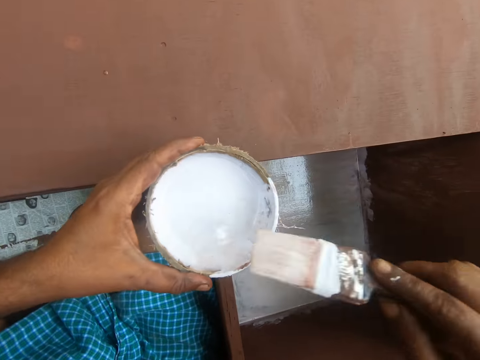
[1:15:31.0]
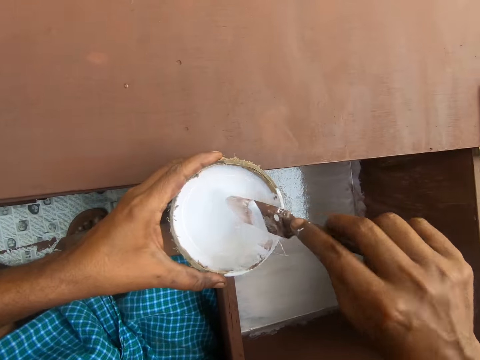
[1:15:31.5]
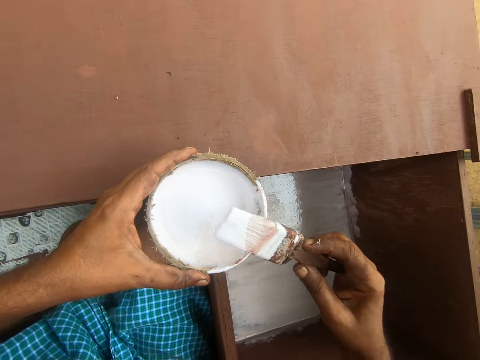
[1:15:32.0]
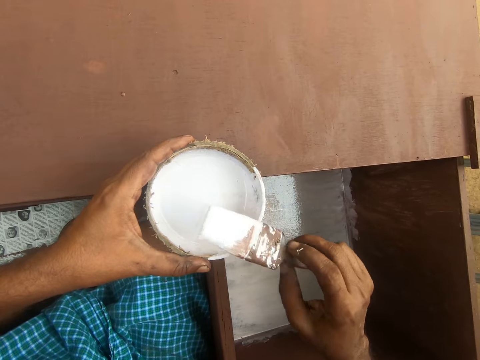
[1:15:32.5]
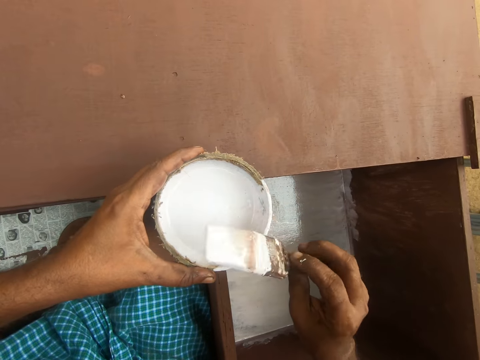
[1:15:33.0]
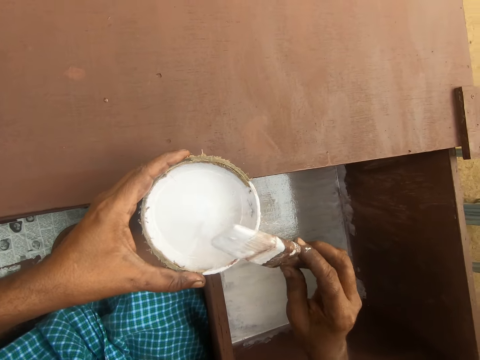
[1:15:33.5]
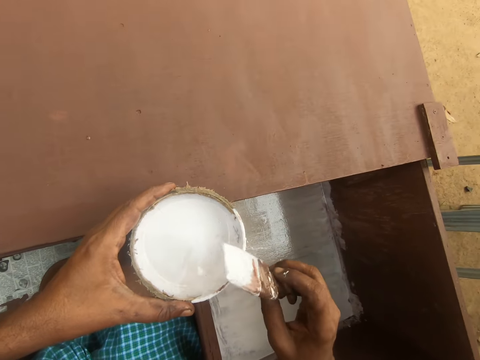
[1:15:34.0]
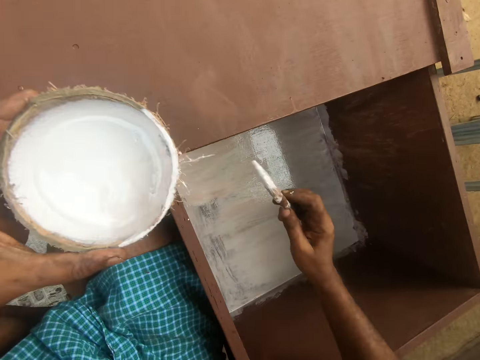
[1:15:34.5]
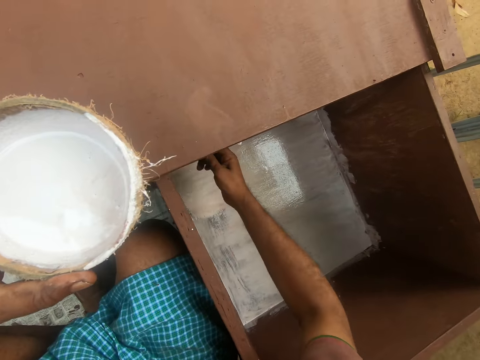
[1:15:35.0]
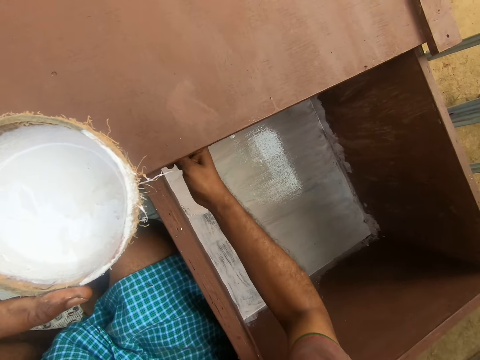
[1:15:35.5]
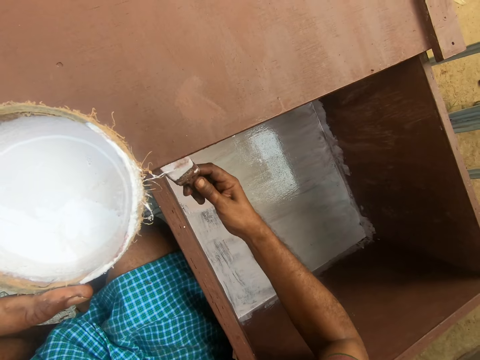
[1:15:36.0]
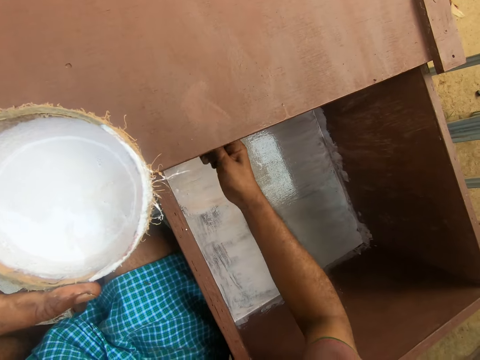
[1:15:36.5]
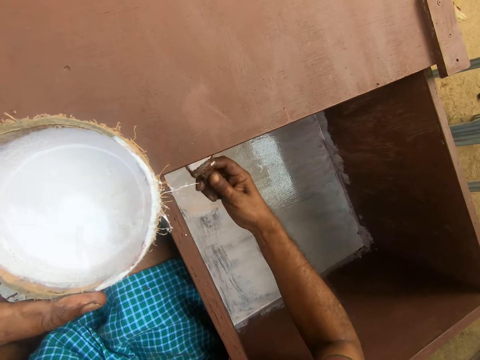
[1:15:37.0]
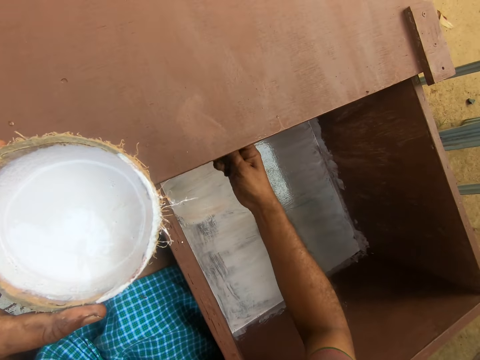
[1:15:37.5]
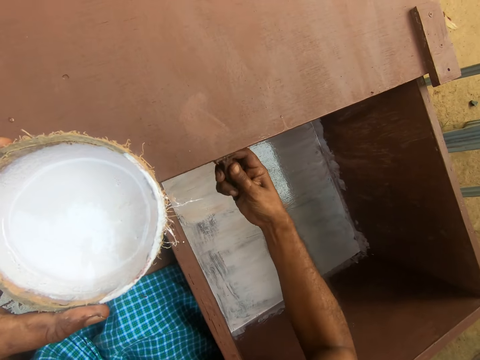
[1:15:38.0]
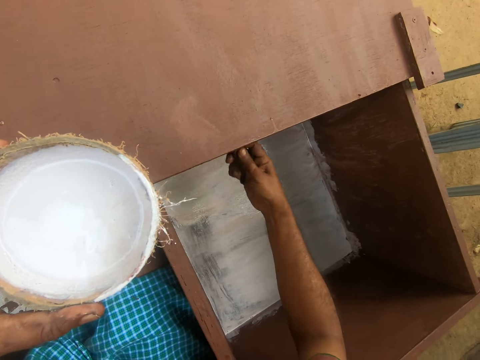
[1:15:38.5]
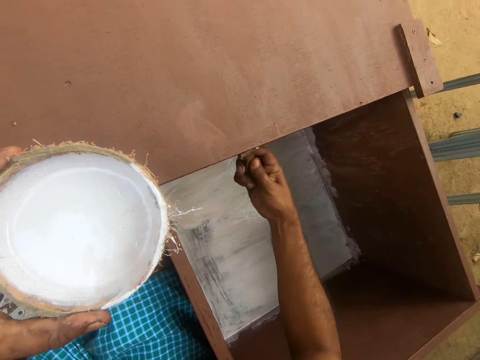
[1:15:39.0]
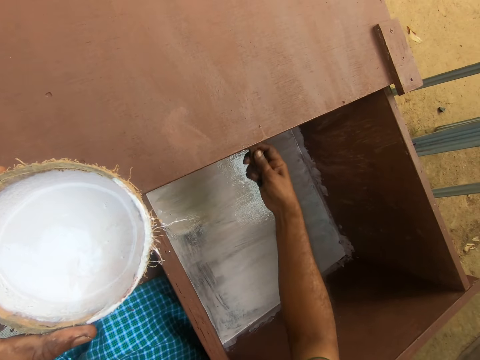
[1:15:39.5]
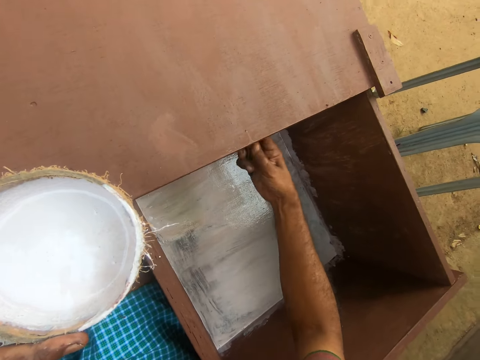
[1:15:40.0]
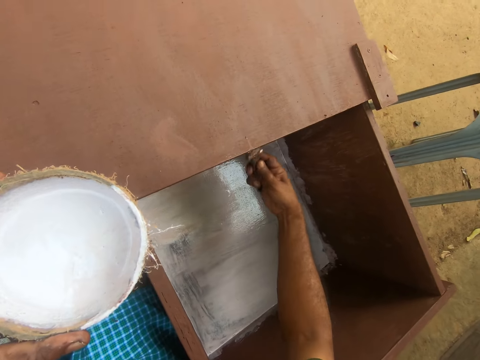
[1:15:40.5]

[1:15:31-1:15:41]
The camera wearer lifts the paint brush. They dip the brush in the paint inside the bowl. They spread paint around the paint brush. They direct the paint brush towards the drawer. They paint the furniture with the brush.

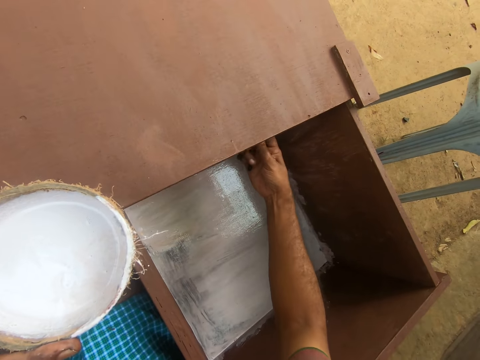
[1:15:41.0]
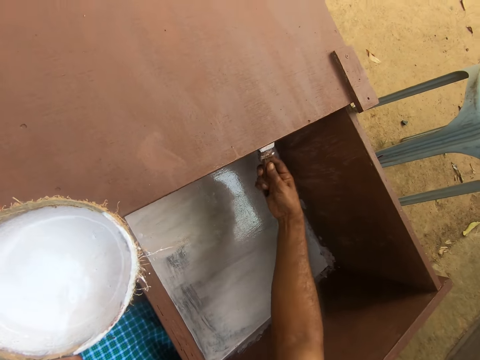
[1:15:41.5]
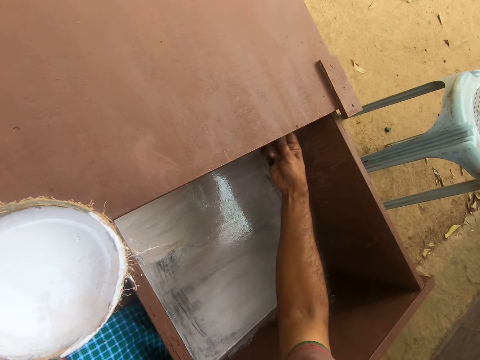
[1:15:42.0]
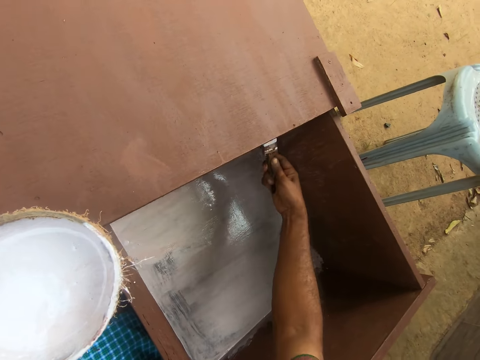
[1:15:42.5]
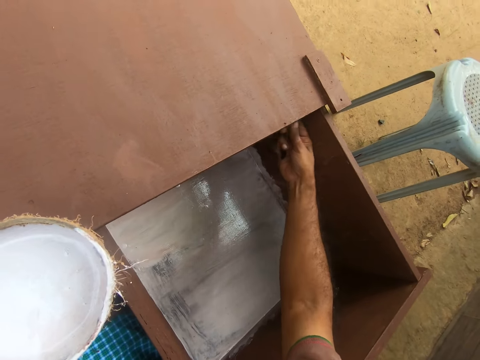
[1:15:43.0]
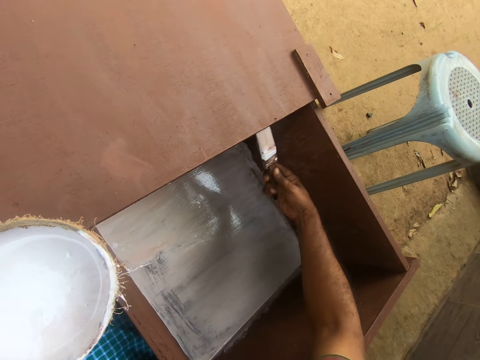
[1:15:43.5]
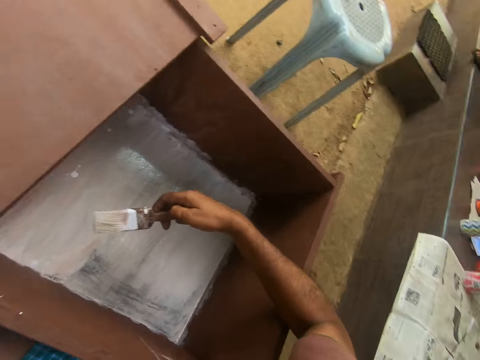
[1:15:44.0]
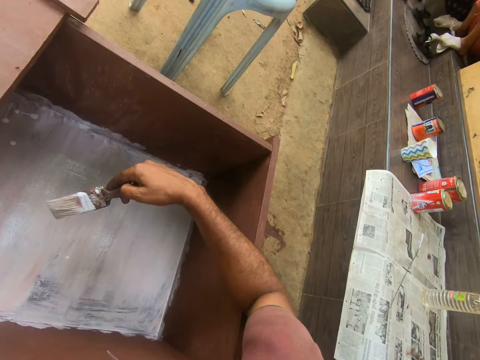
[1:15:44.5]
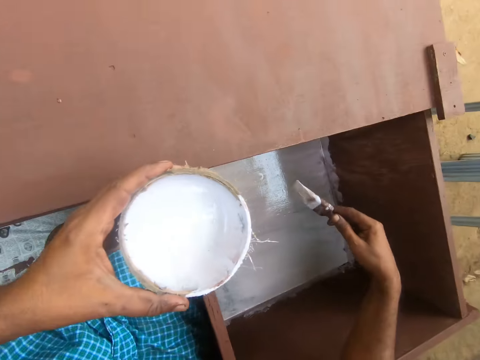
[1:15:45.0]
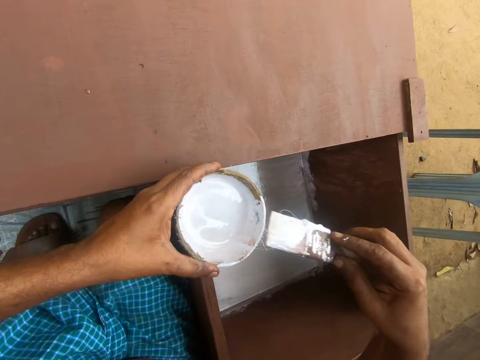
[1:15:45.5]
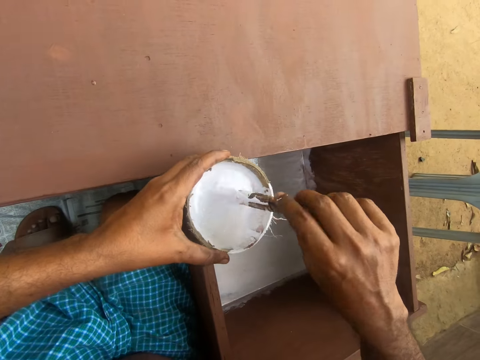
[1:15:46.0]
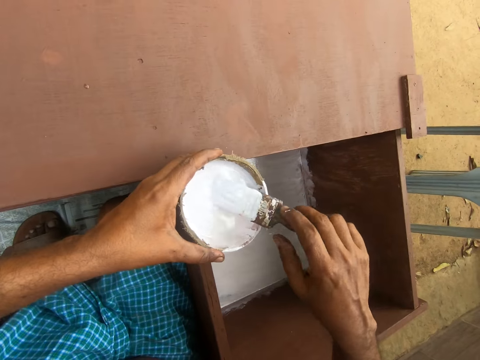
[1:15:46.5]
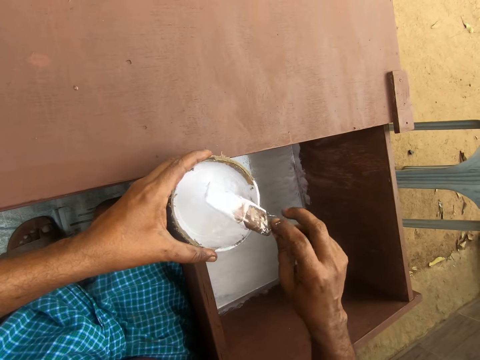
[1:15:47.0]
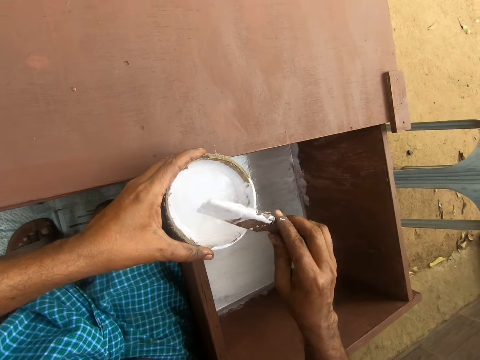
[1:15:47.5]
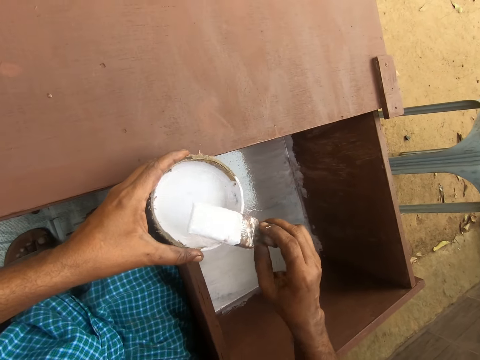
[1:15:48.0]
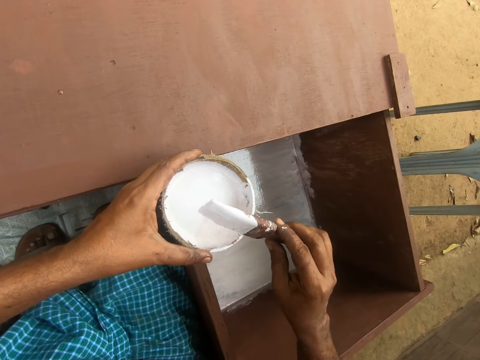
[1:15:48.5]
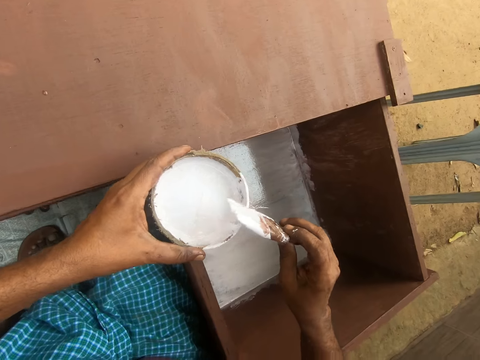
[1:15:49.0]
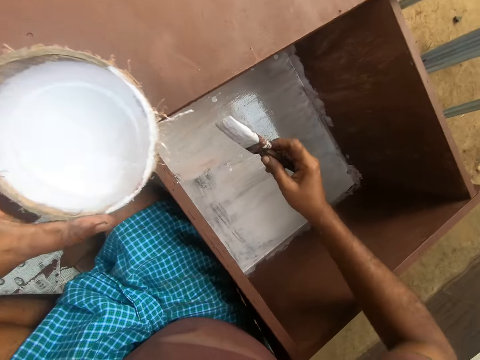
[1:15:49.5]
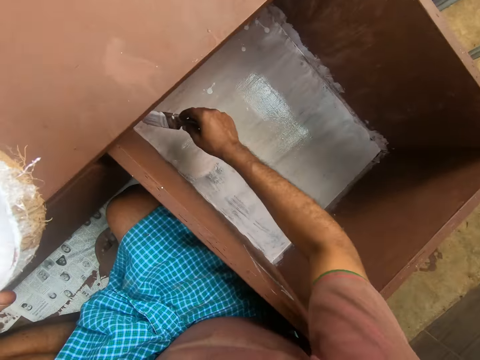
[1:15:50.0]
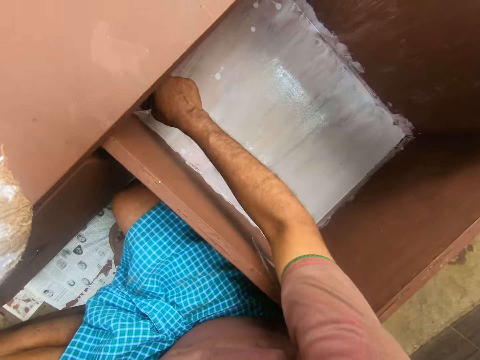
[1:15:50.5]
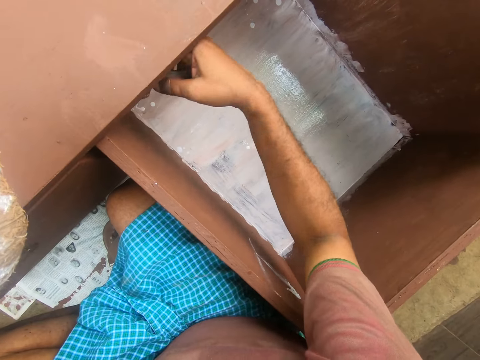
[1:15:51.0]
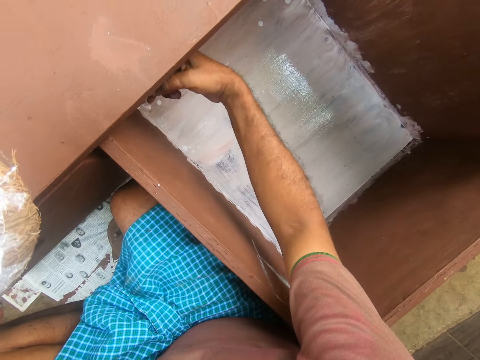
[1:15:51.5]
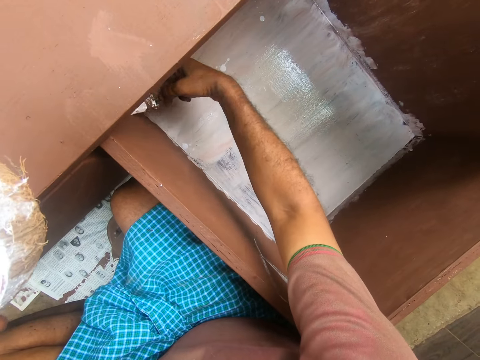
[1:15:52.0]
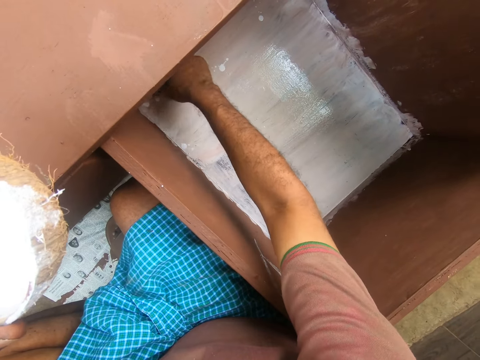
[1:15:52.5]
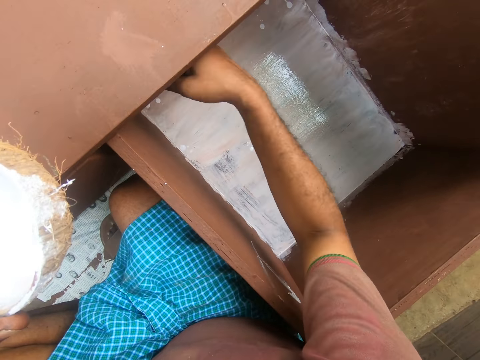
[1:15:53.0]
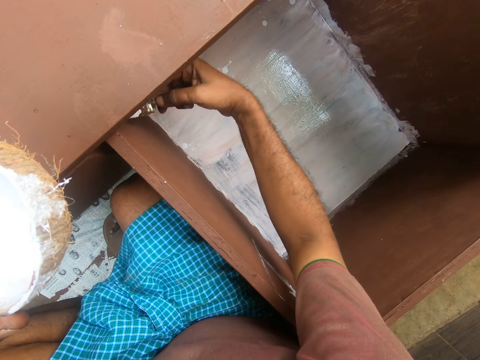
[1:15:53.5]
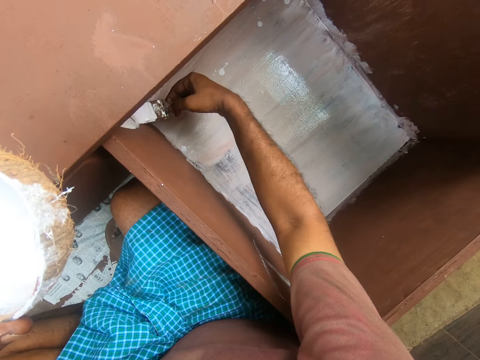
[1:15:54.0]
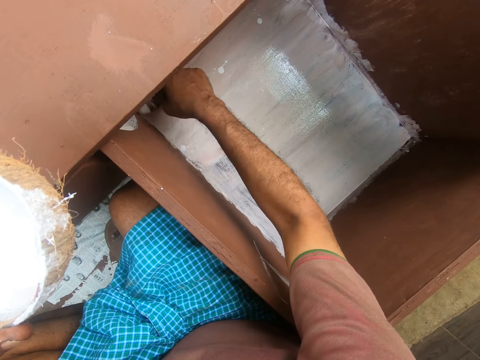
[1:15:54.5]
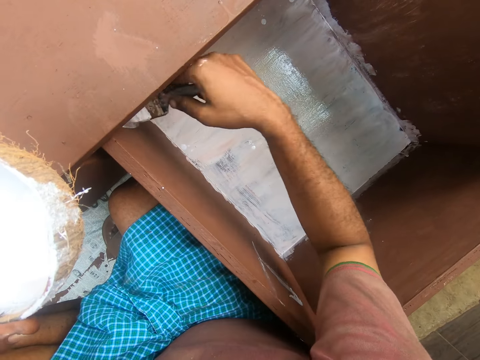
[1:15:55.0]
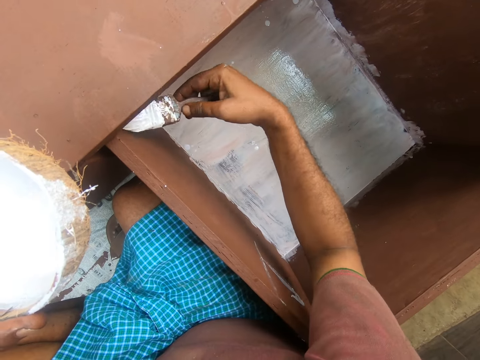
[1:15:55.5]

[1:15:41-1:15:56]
The camera wearer dips the paint brush in the paint in the coconut shell. He rests his hand on the furniture. He twists the paint brush on the coconut shell. He paints the drawer with the paint brush.

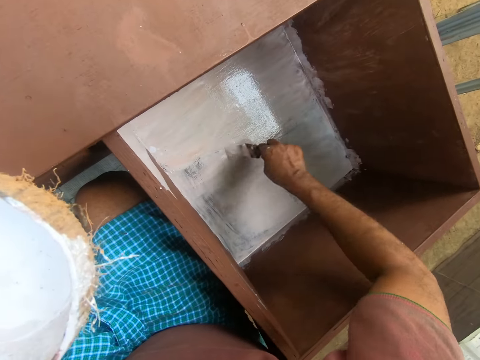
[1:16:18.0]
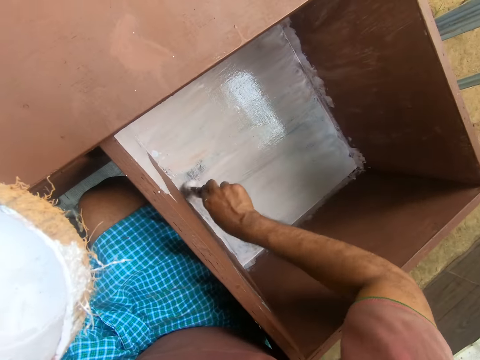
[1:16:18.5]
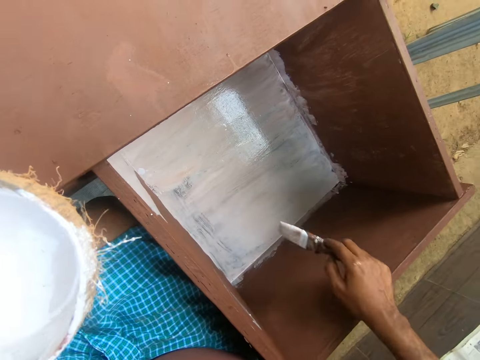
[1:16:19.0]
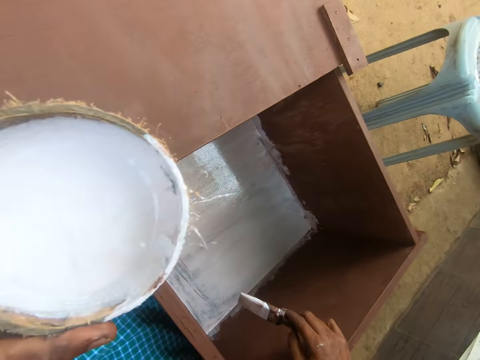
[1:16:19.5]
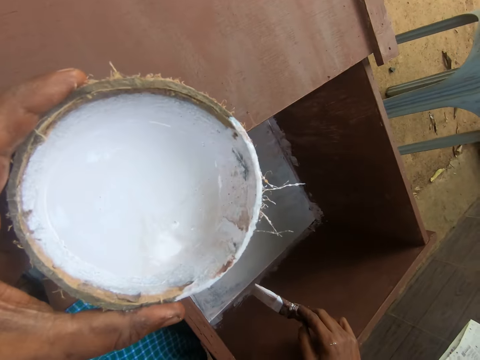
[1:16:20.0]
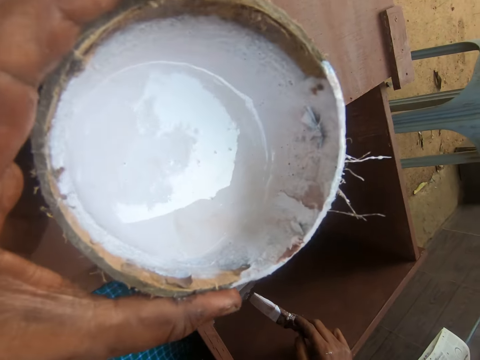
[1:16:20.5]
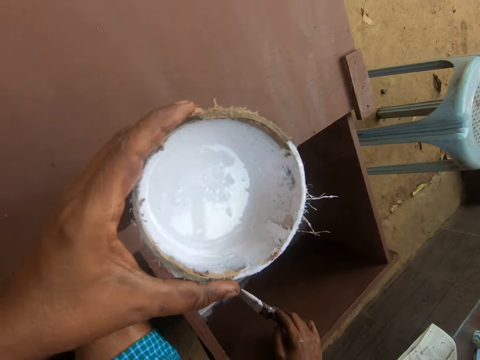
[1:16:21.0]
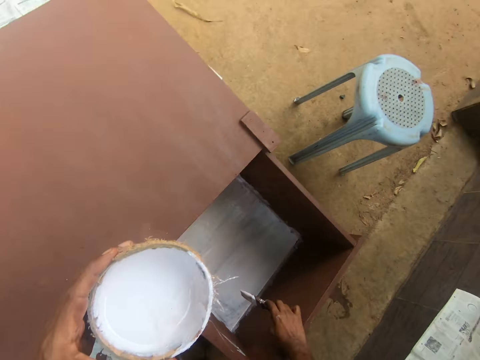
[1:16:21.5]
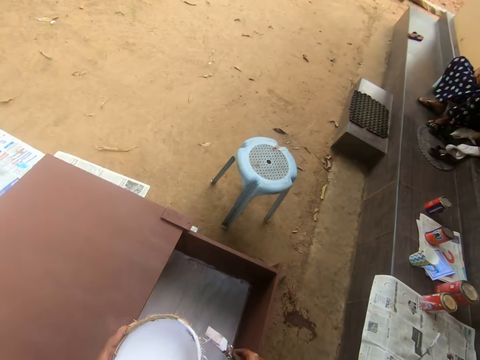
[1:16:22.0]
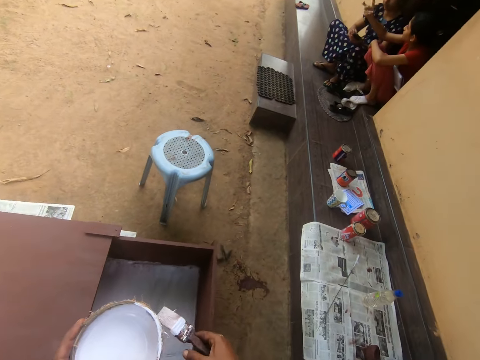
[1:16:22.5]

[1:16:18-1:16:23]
The camera wearer moves the coconut shell. He rests his hand on the furniture. He stands to his feet.
